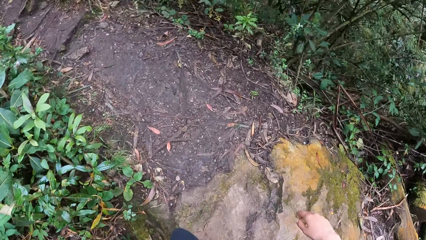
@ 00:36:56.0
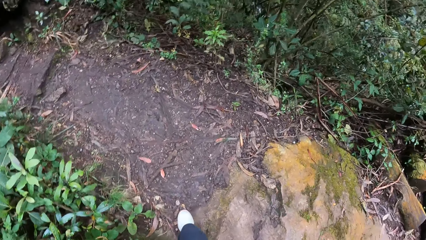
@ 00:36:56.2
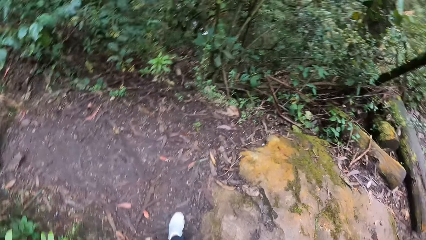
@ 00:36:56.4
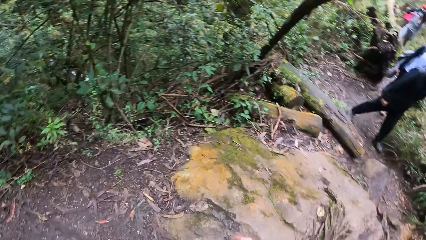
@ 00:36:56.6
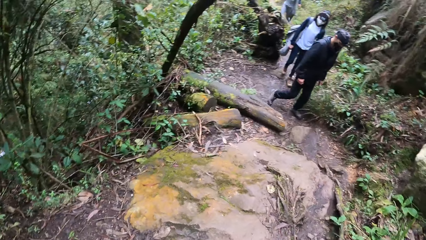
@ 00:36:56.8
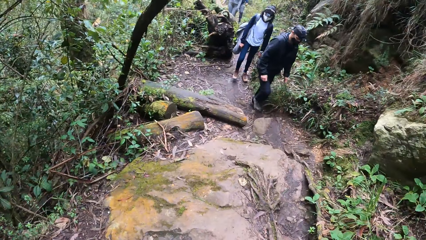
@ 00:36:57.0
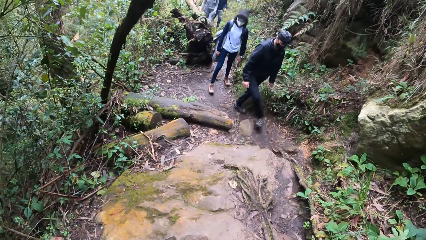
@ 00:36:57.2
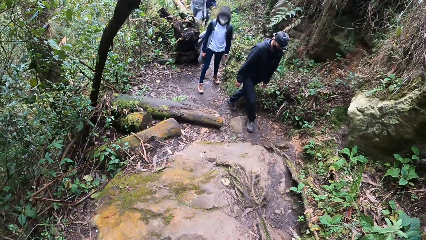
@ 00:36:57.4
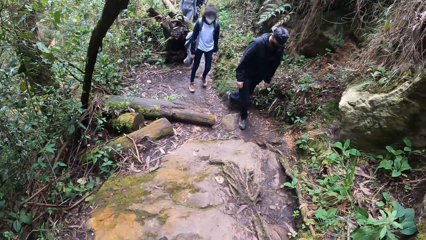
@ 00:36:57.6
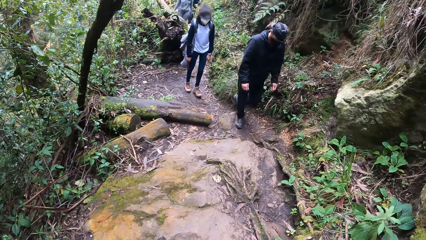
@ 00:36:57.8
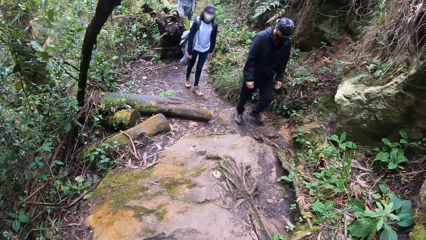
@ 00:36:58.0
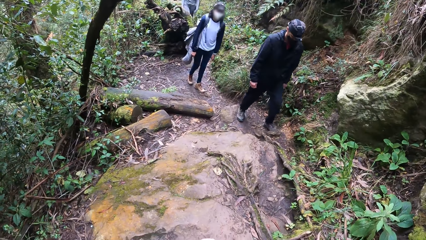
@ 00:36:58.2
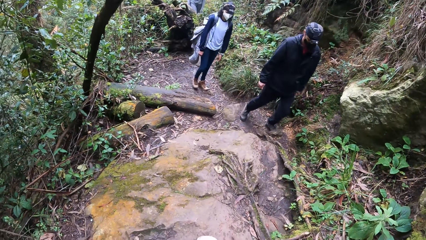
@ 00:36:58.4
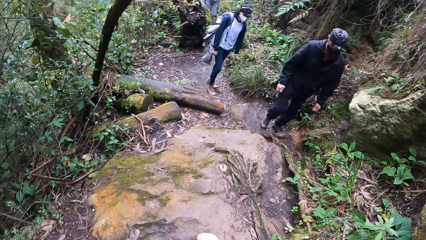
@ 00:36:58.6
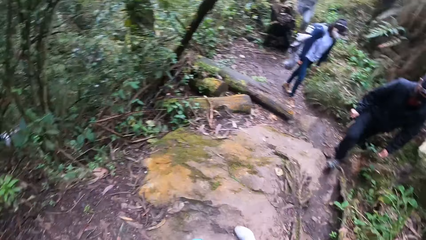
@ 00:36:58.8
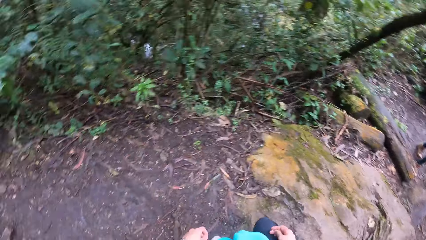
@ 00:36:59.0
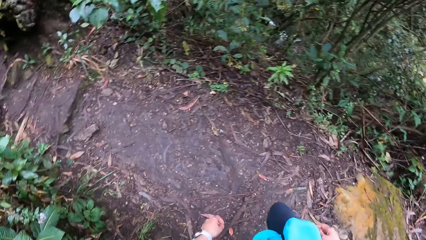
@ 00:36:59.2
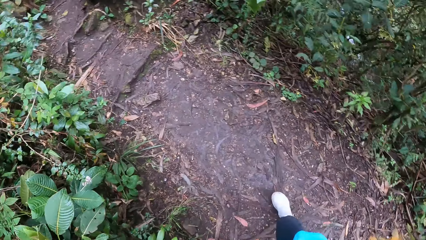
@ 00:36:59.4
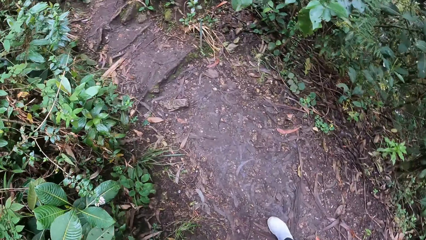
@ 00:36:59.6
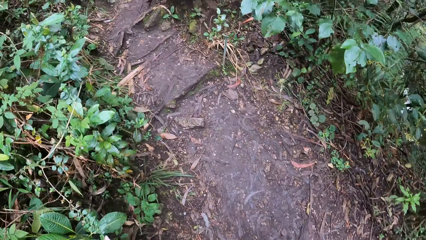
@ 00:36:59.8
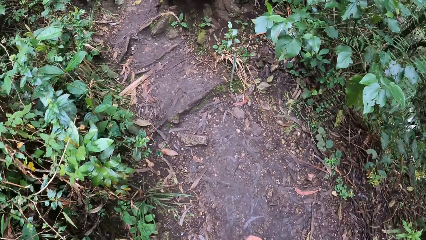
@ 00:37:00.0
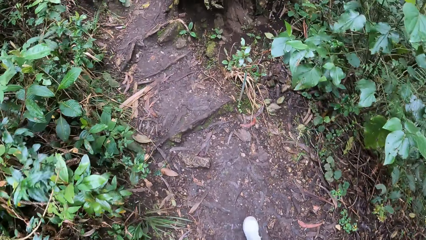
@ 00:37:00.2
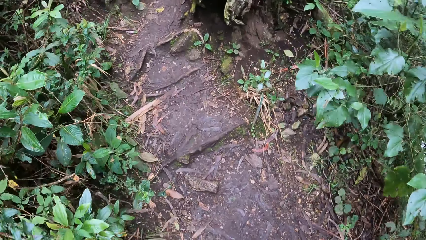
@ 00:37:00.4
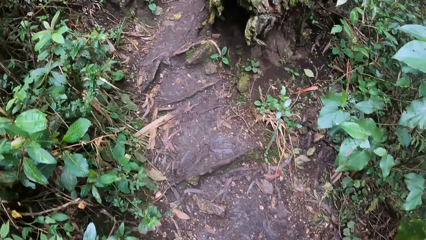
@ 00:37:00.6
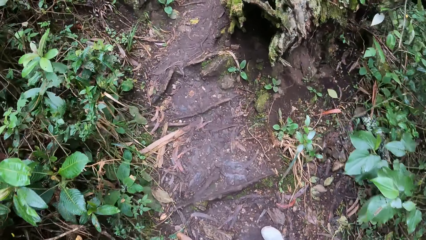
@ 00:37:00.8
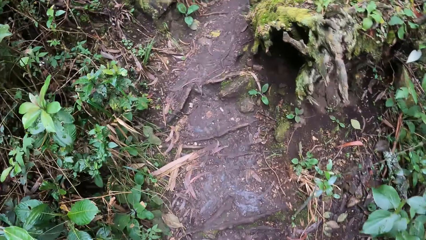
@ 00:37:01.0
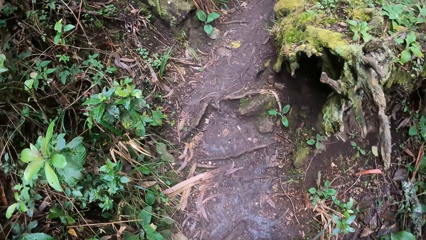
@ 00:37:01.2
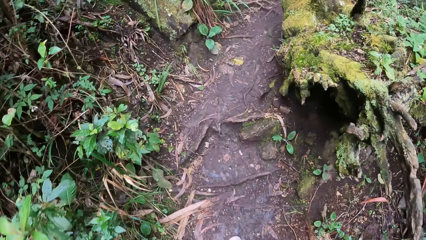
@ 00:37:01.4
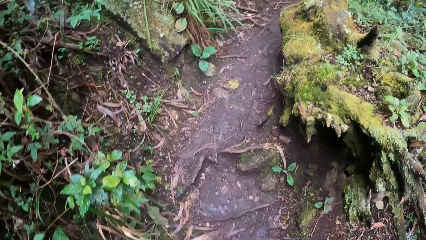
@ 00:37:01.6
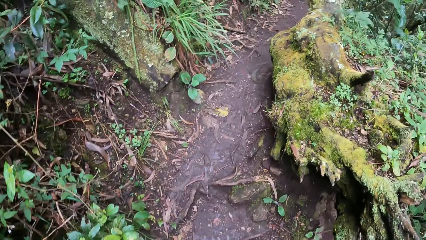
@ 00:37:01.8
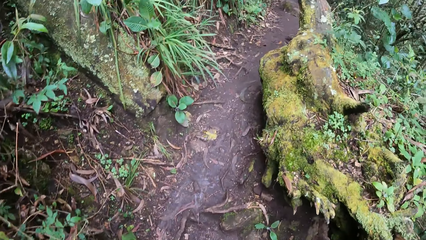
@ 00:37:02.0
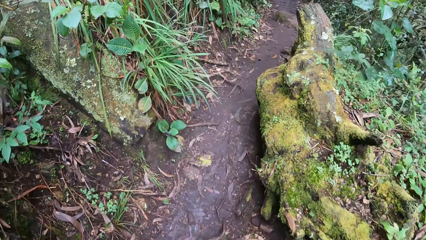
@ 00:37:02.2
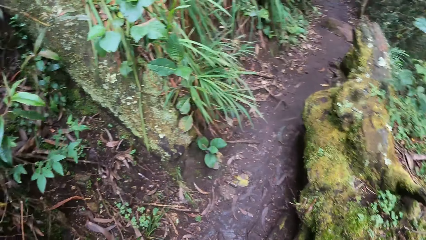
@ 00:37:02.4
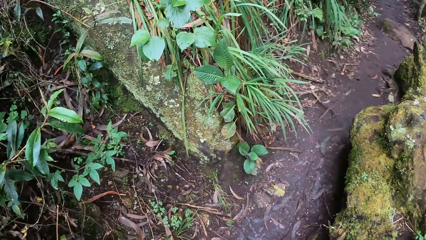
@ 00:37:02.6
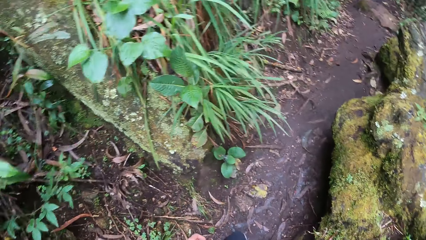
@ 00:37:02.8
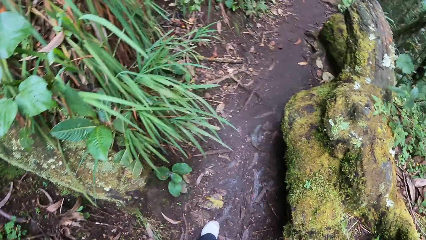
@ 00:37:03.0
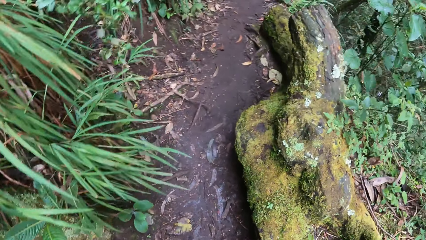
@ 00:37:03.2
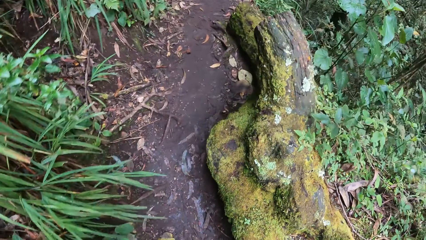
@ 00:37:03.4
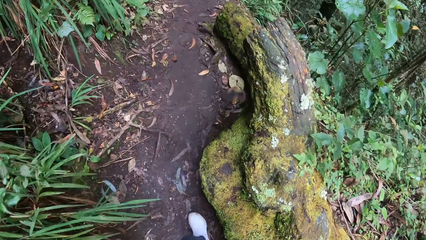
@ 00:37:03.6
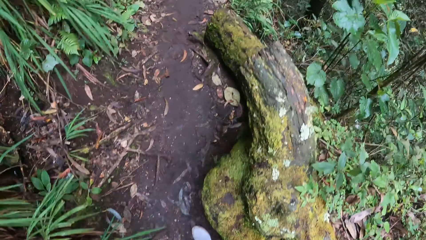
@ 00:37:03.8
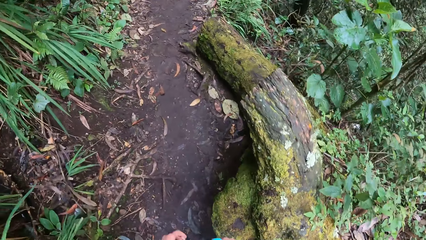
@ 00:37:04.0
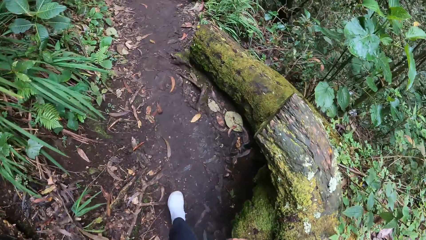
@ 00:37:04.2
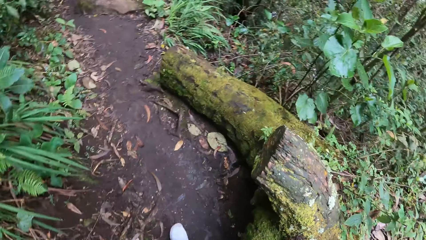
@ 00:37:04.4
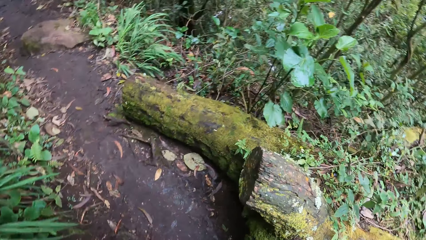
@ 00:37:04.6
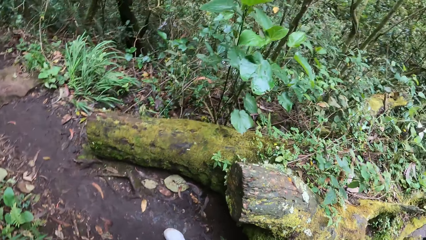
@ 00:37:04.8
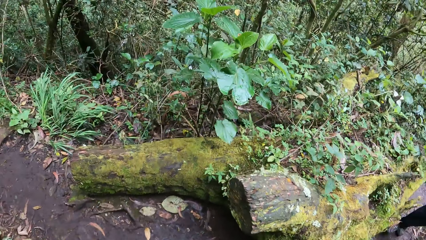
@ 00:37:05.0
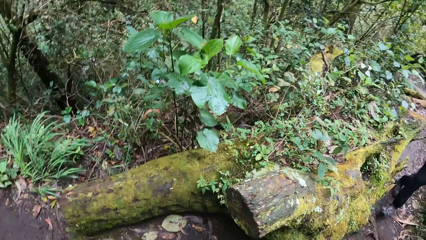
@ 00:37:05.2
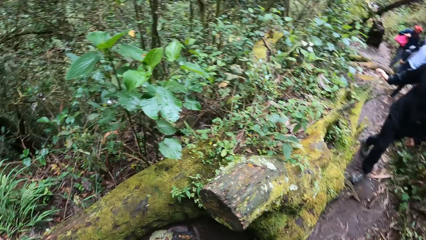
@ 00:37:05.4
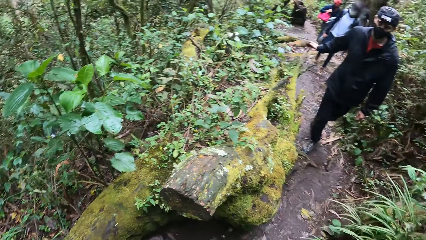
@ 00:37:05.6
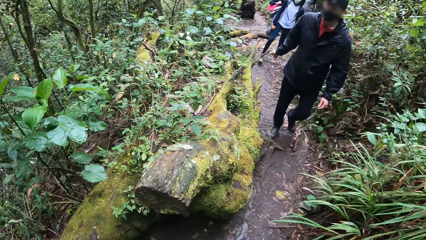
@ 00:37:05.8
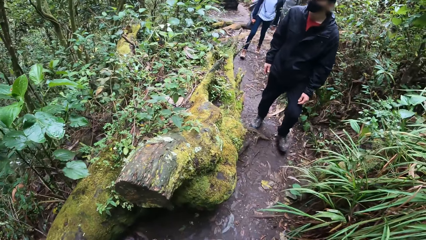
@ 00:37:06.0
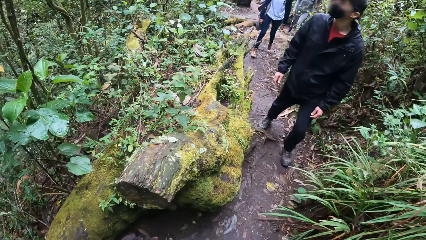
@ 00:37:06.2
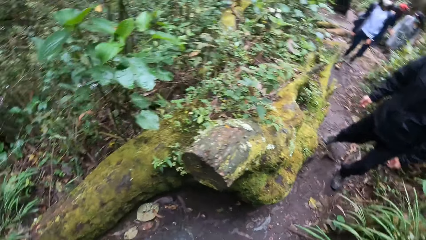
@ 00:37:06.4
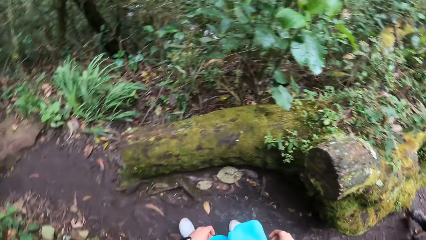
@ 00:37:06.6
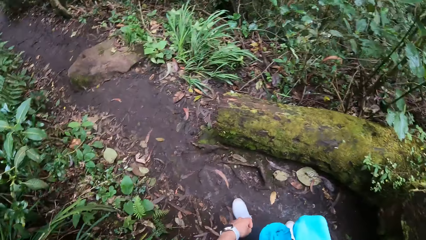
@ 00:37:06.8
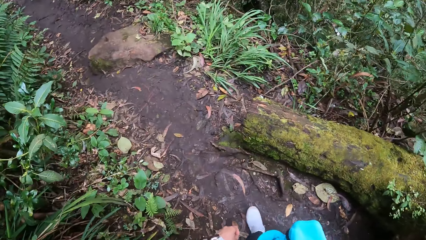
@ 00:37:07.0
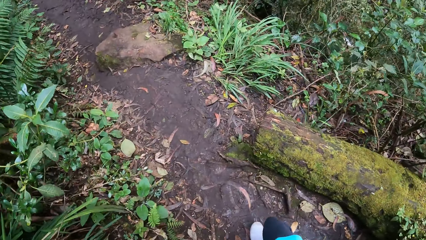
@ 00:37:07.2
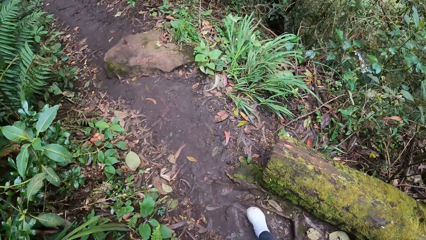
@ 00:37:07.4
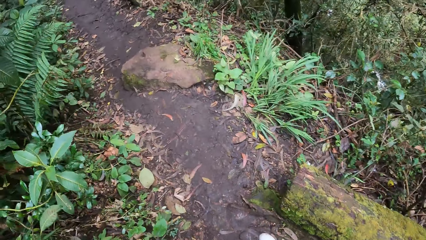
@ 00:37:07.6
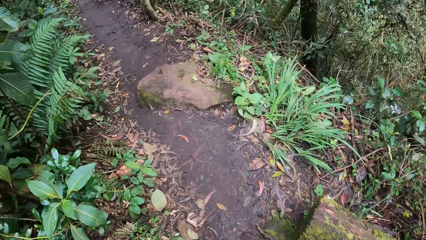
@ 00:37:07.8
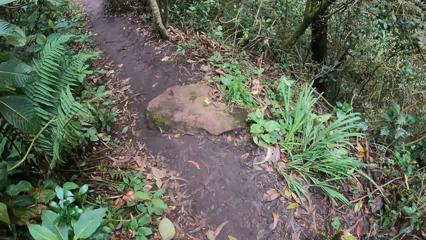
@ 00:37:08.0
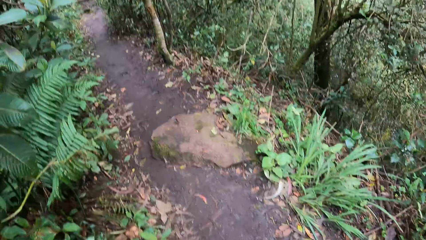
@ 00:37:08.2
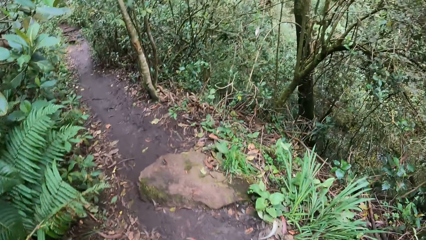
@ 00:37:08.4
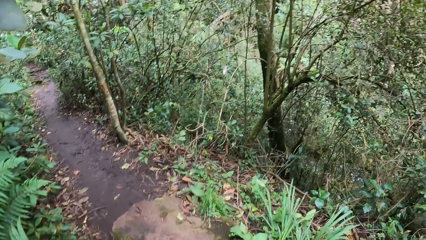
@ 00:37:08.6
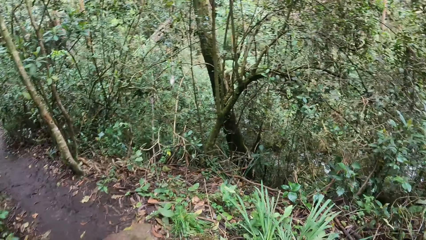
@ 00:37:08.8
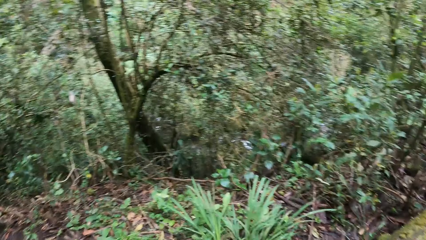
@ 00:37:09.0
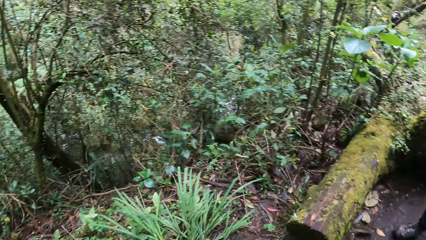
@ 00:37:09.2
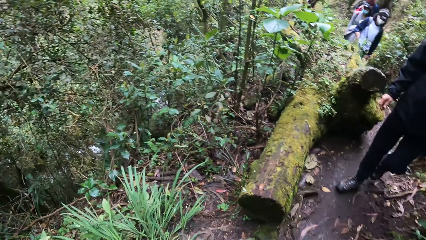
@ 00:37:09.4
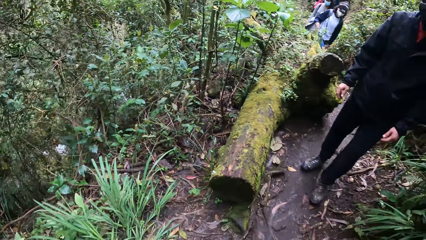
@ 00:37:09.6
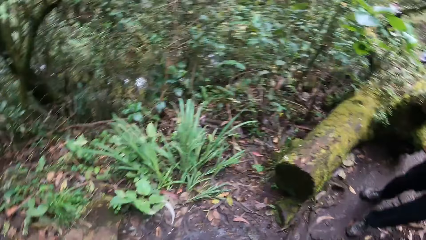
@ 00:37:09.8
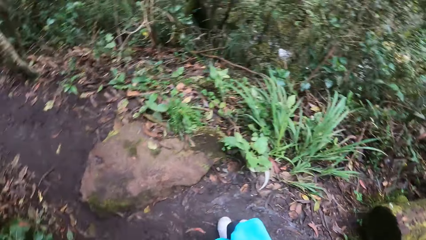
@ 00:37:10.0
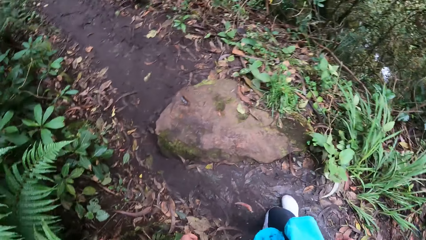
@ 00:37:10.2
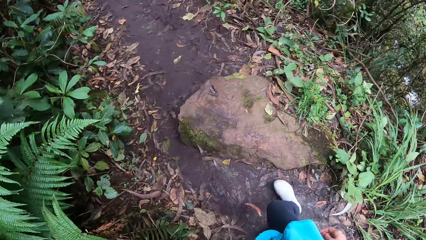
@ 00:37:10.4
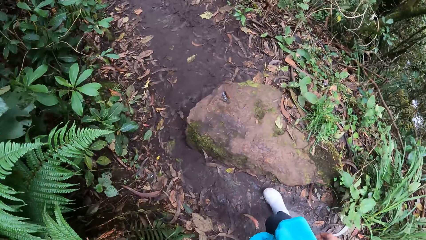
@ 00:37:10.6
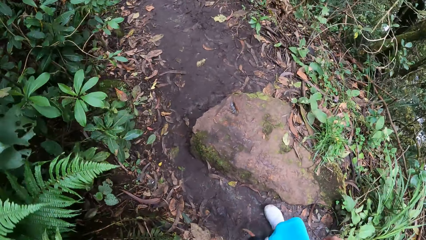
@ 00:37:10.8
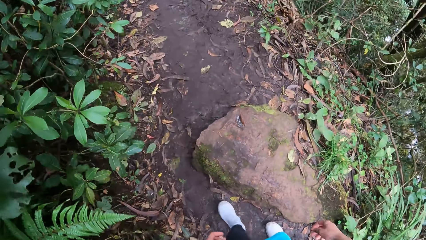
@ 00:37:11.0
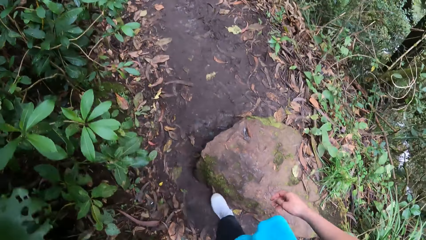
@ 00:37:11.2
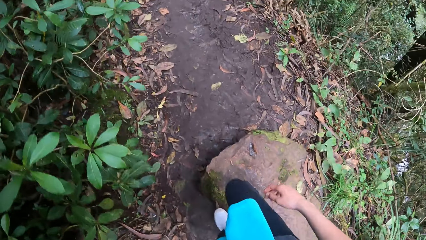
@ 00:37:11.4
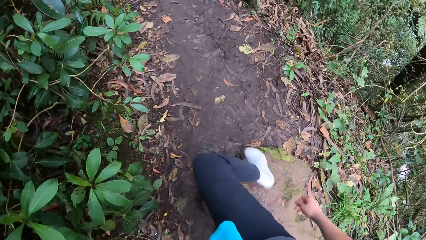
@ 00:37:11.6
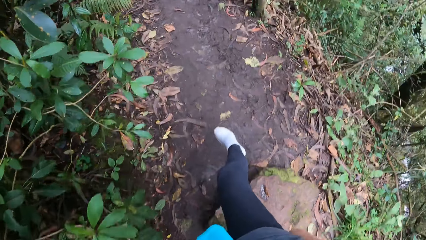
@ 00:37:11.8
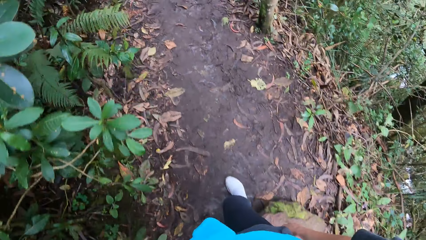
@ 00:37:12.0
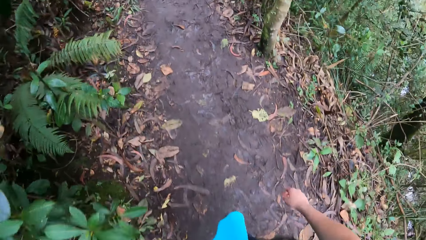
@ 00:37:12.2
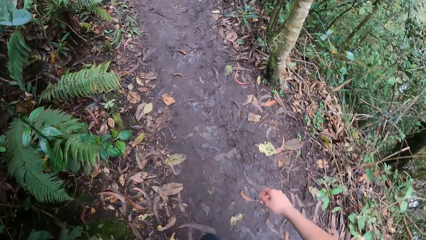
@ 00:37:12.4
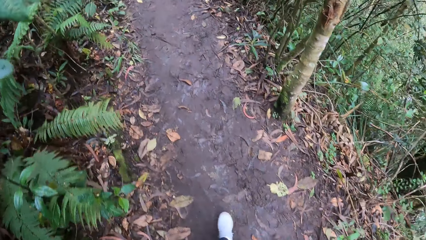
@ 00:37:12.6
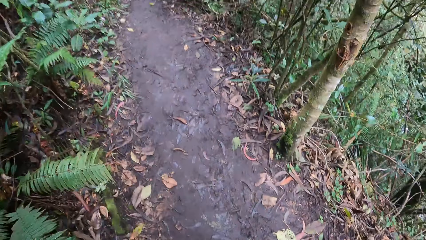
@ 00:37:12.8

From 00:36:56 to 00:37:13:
The camera wearer looks around. A woman walks on a pathway. The camera wearer walks on the pathway. They look around again. A man touches a log of wood on the floor with his right hand.
